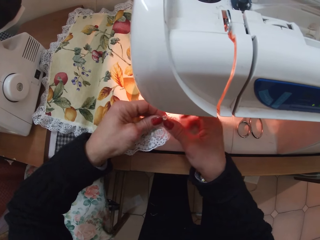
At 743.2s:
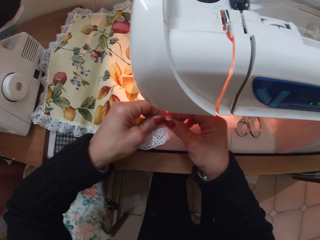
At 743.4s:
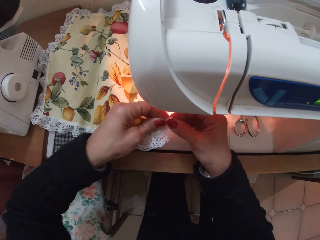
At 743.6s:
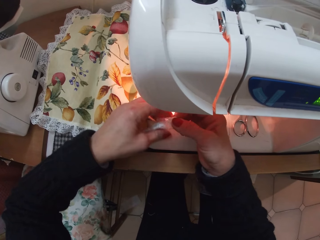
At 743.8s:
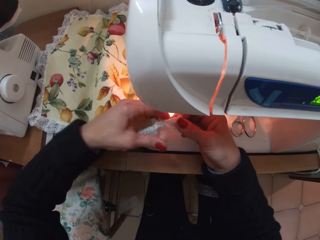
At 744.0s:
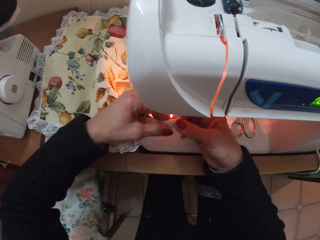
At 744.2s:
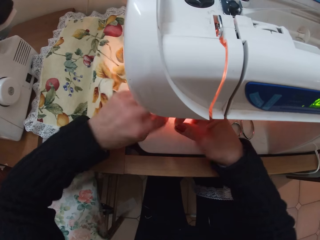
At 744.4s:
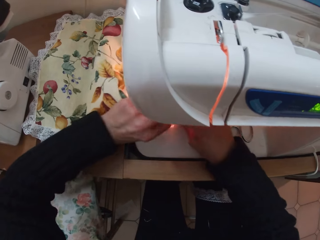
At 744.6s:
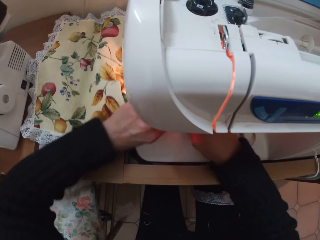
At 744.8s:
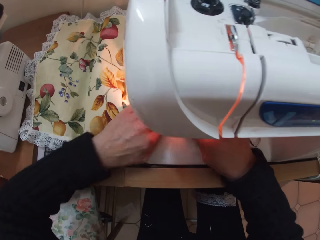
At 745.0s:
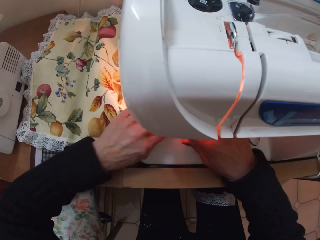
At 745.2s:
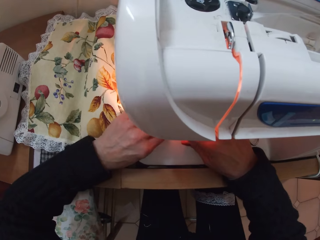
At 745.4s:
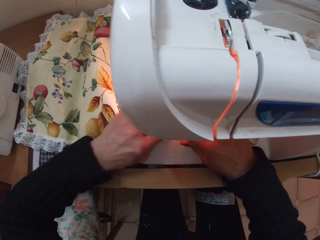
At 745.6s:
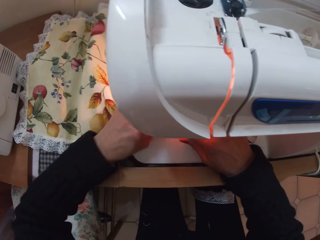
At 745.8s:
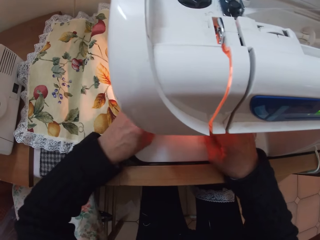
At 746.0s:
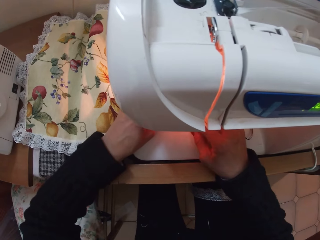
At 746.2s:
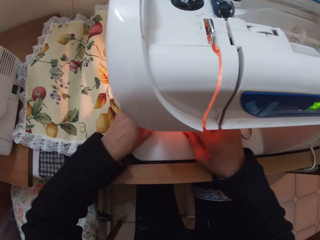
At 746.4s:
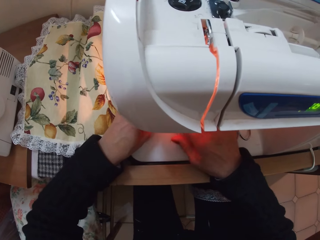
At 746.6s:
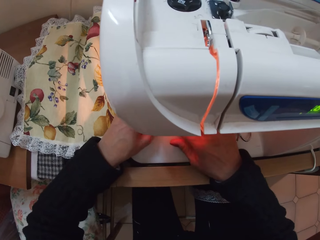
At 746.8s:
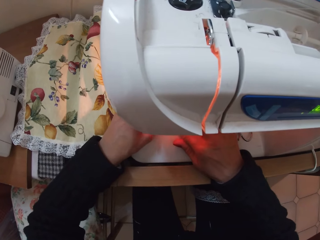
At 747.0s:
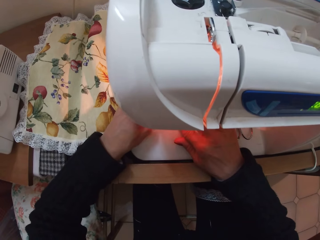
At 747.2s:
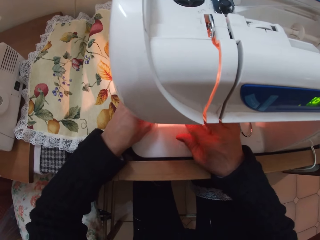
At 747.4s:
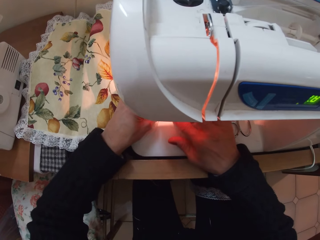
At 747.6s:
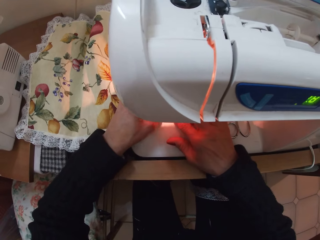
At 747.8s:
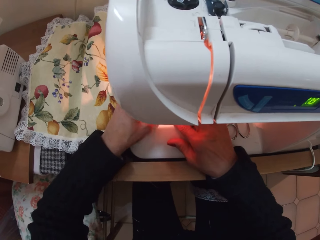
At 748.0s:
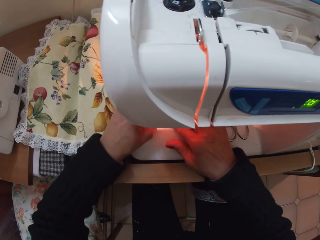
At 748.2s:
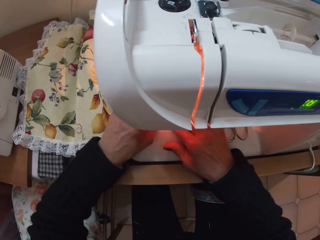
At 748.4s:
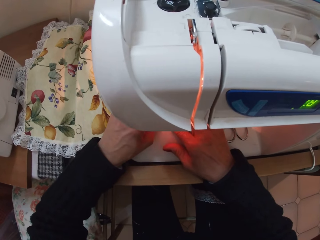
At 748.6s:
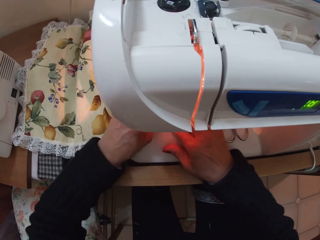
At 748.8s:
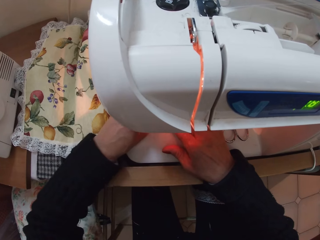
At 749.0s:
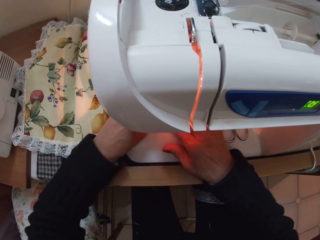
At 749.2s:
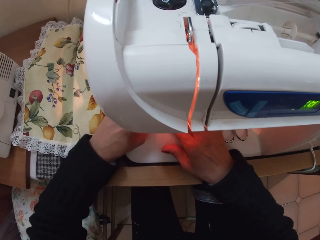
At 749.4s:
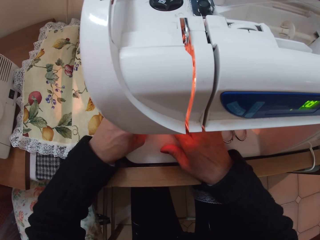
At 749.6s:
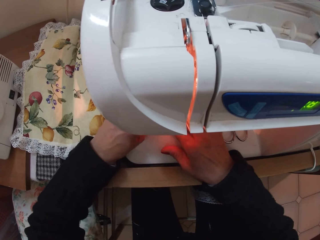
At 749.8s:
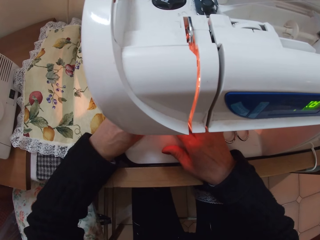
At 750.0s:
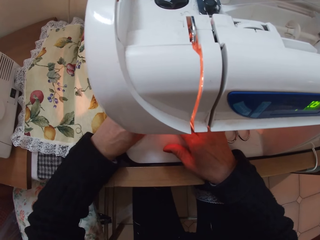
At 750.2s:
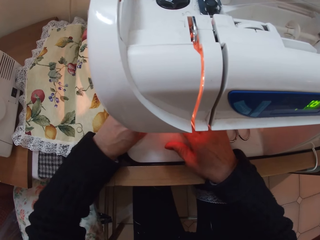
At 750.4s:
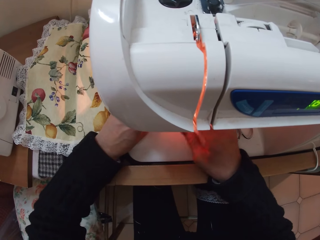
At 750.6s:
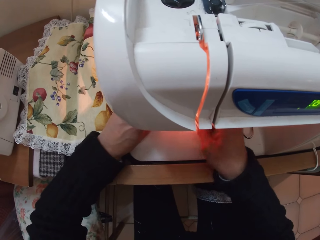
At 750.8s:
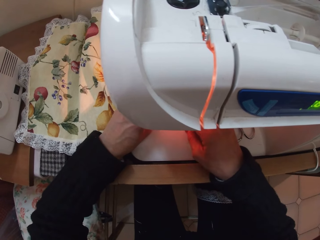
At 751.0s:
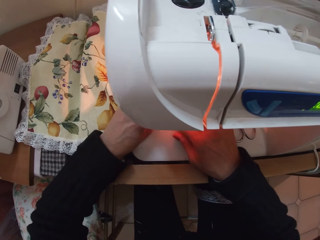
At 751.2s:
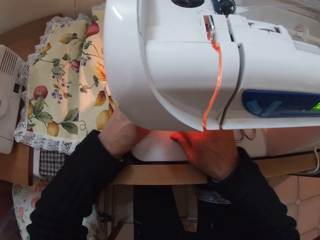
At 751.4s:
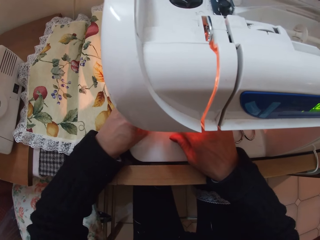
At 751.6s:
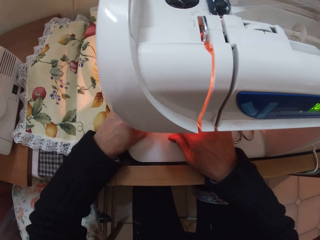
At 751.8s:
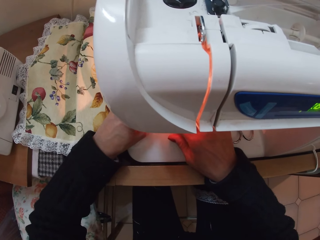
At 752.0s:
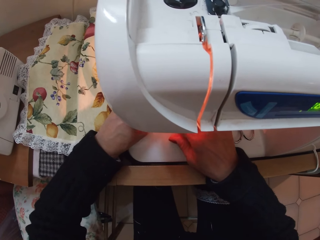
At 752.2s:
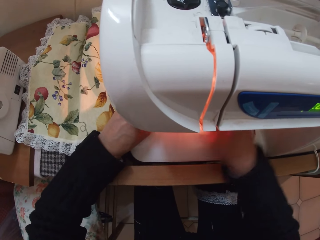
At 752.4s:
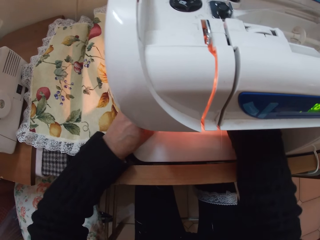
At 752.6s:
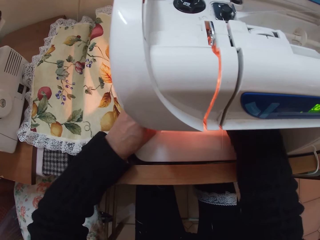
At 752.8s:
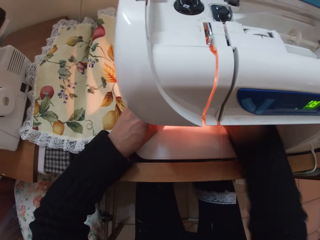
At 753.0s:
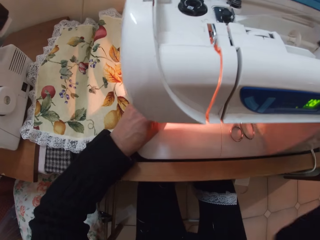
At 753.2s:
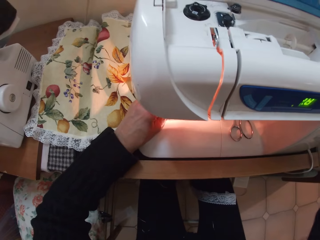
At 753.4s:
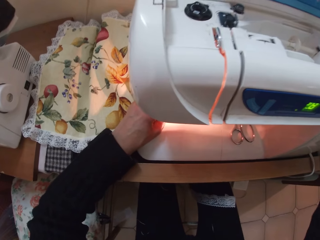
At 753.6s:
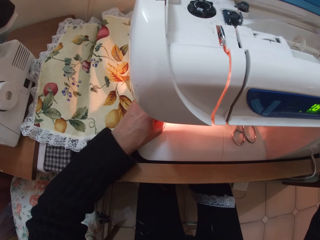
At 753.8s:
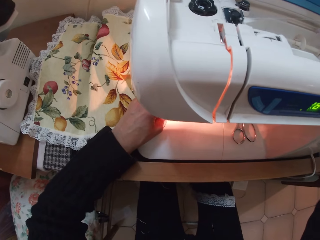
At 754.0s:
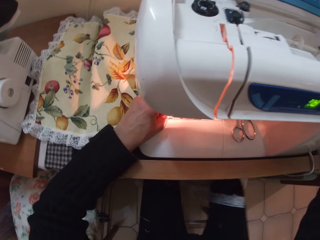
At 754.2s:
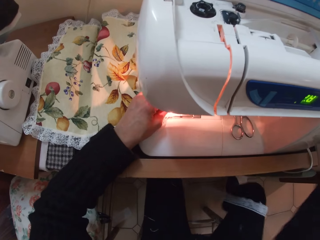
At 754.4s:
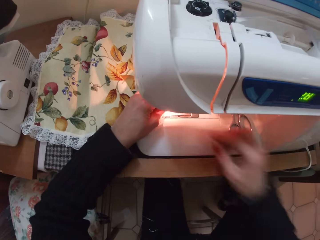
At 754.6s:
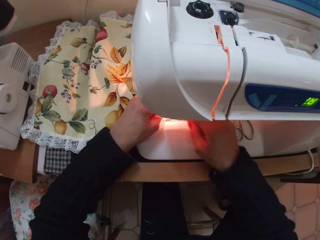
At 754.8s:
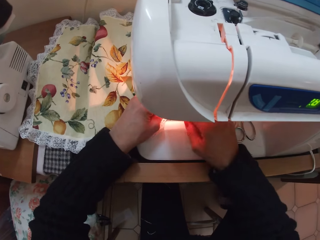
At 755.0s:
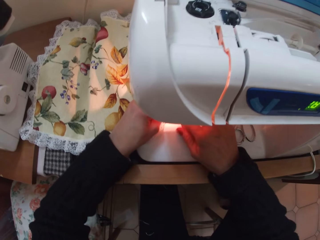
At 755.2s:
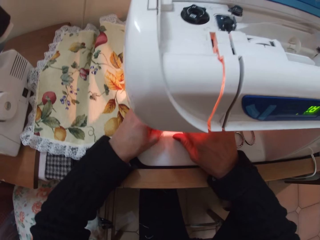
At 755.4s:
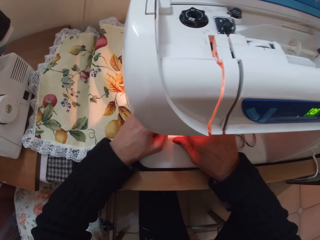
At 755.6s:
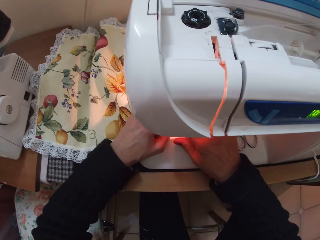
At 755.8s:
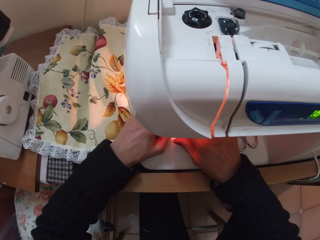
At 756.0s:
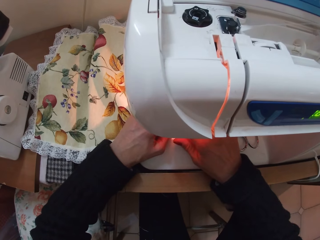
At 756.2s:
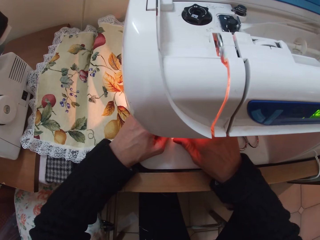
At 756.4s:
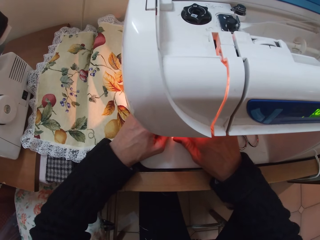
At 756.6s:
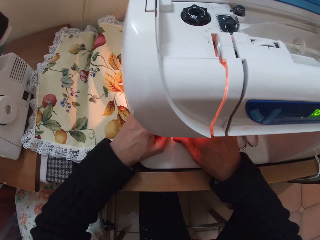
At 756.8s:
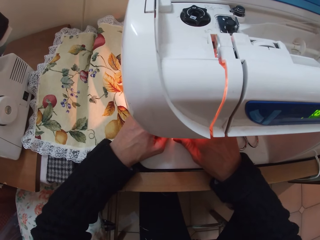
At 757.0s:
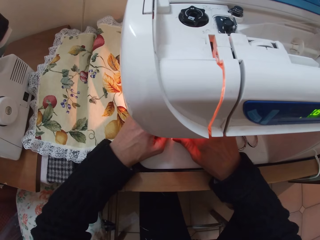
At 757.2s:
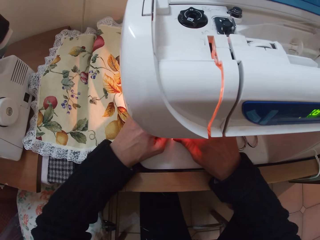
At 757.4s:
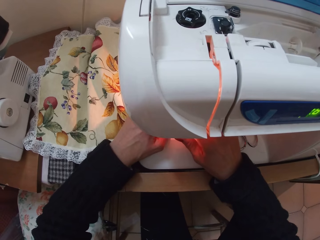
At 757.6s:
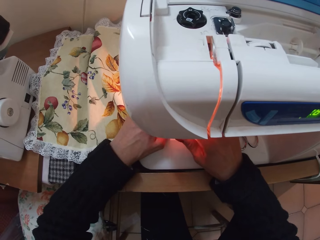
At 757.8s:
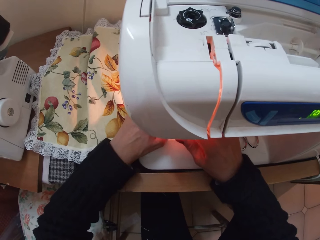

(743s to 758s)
The camera wearer places the lace under the sewing machine with both hands. She moves her right hand slightly to the right, removes her right hand from the sewing machine, and returns her right hand to the sewing machine. She sews the cloth. She moves the cloth forward with her left hand.

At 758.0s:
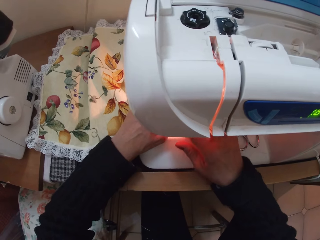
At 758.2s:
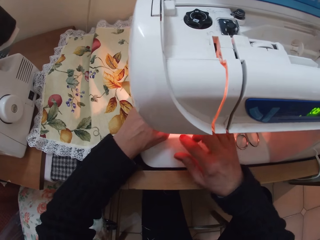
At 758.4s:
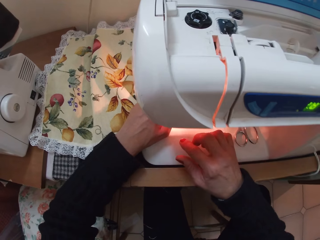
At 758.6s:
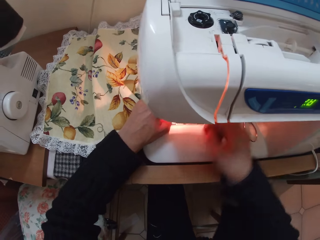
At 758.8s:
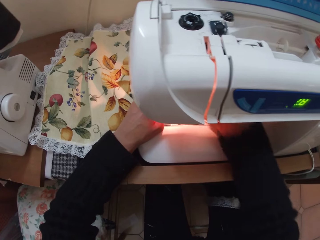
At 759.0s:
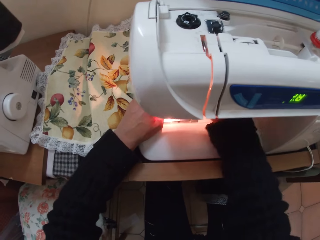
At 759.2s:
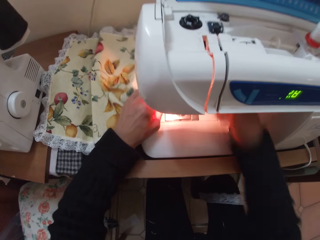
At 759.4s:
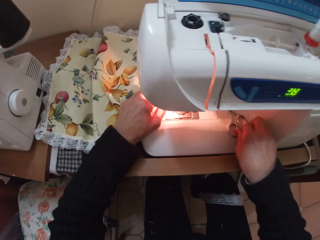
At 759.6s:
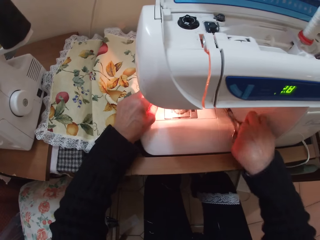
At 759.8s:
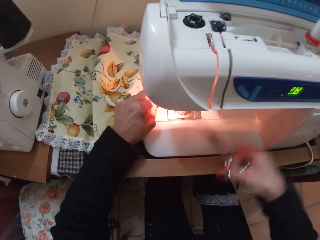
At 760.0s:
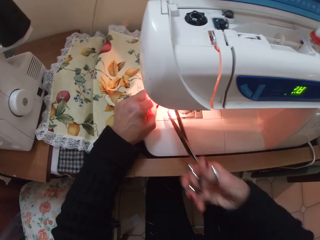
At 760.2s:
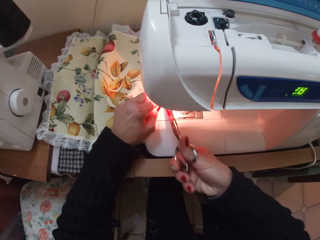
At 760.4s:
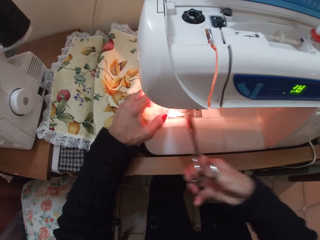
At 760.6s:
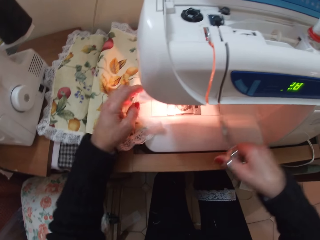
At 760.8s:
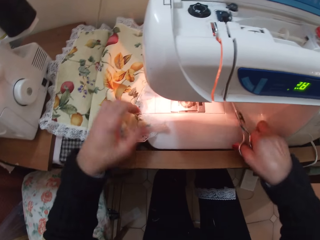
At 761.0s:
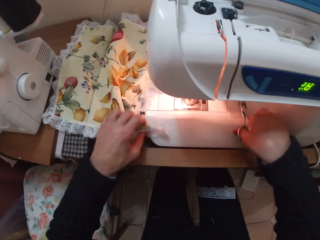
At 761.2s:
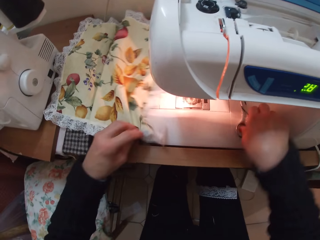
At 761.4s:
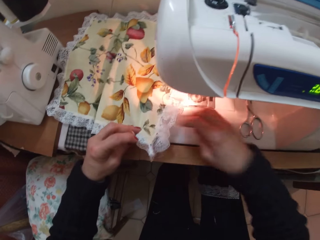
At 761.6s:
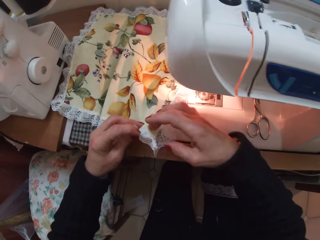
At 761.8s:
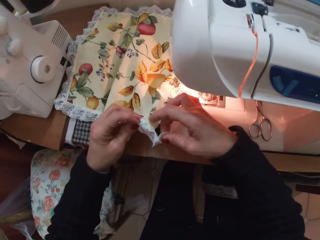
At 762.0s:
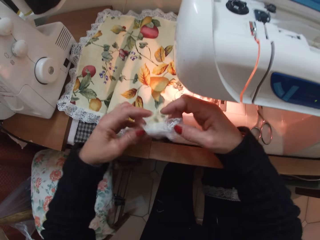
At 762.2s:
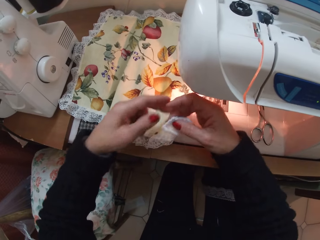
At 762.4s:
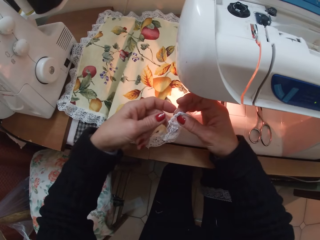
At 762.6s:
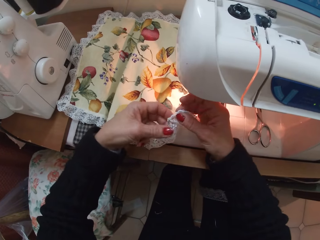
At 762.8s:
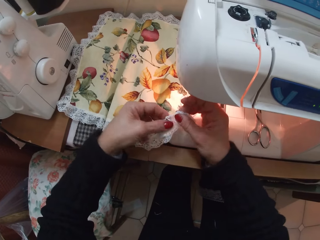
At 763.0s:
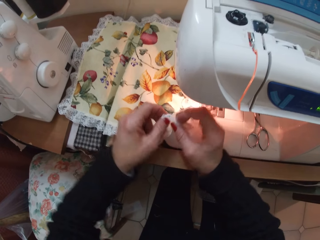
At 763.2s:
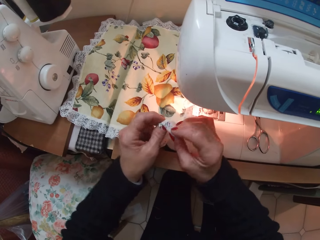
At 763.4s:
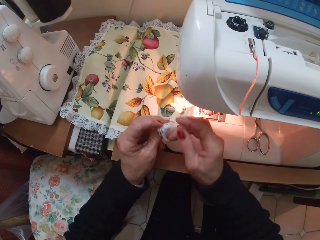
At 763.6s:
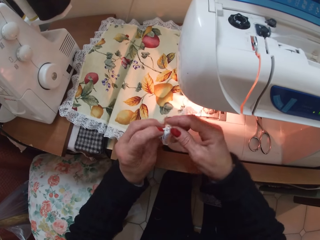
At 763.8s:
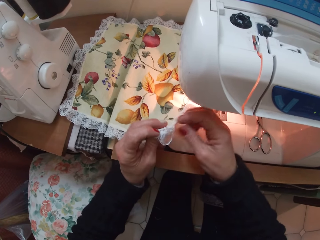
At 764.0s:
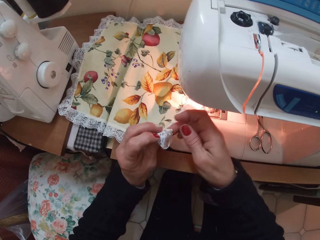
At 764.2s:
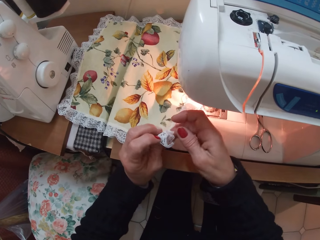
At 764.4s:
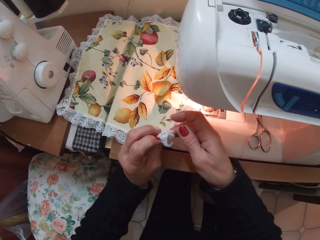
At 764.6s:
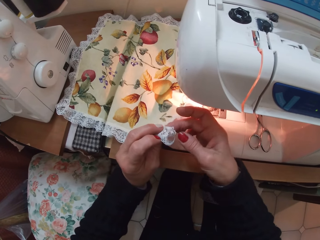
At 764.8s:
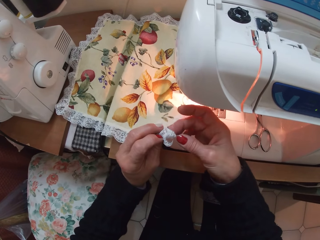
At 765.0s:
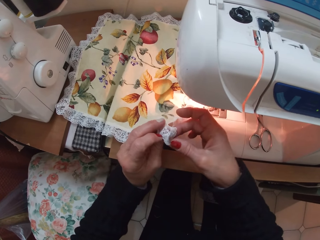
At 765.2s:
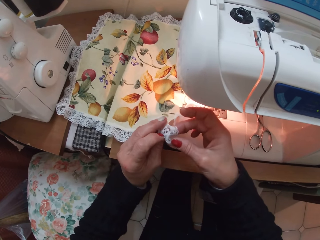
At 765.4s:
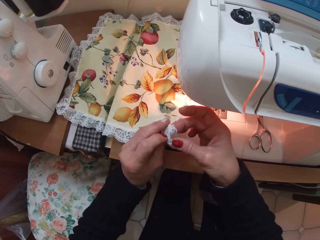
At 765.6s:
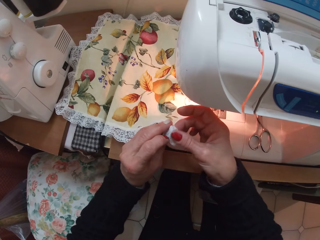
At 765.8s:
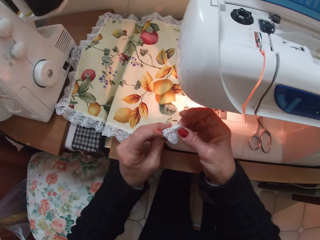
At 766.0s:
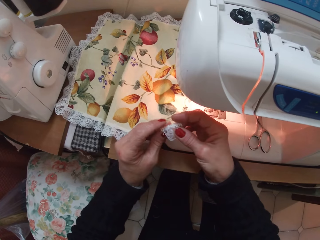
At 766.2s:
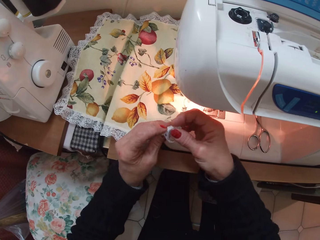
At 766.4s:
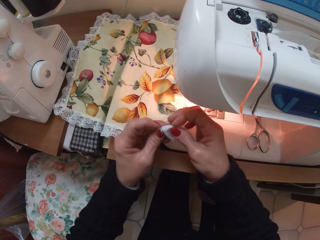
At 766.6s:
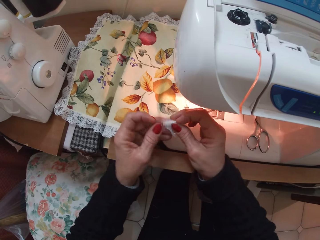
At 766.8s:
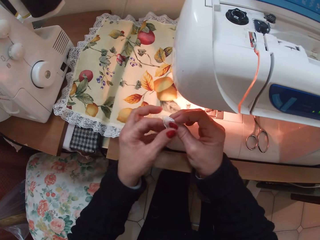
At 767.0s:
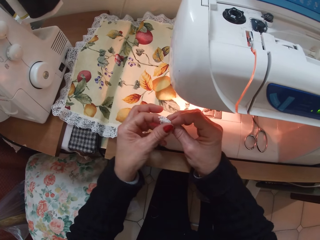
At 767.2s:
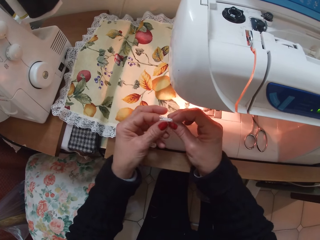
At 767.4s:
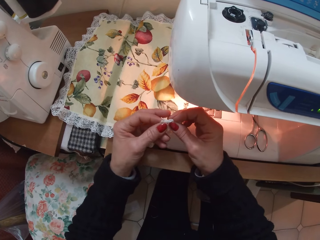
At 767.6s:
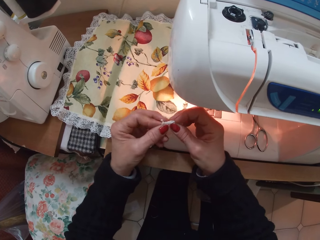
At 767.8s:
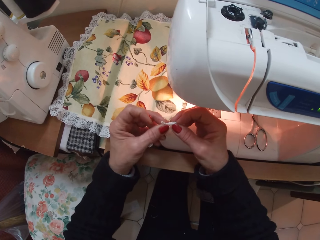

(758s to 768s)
The camera wearer stops sewing. She moves her right hand to the back. She picks up the pair of scissors with her right hand. She cuts the piece of cloth. She cuts a thread under the sewing machine. She releases the cloth in her left hand. She puts the pair of scissors down. She picks up an edge of the lace with her left hand. She picks up an edge of the lace with her right hand. She turns the edge of the lace with her left hand. She resets the angles of the cloth. She adjusts the lace with both hands.
